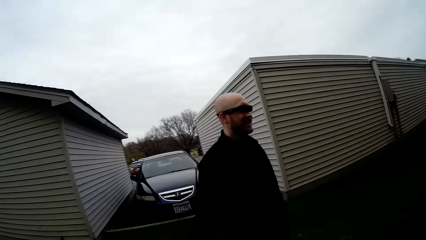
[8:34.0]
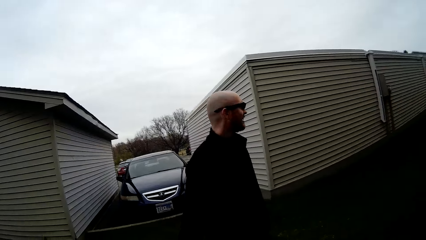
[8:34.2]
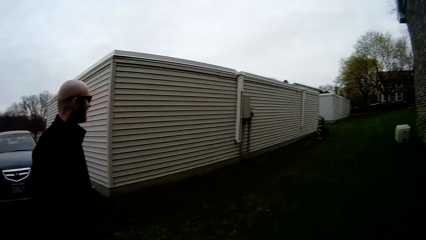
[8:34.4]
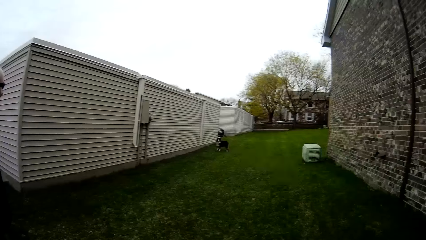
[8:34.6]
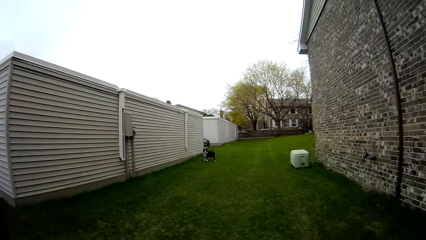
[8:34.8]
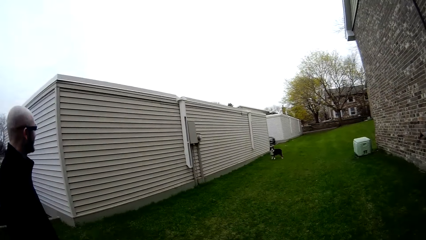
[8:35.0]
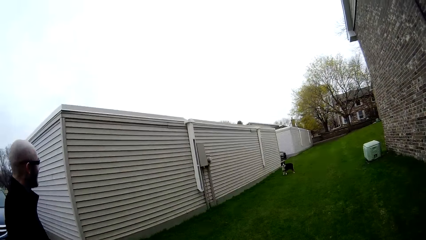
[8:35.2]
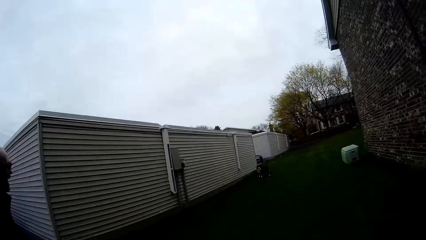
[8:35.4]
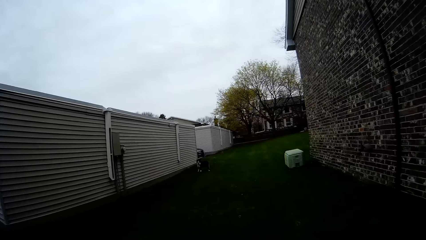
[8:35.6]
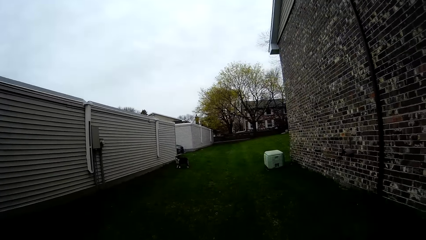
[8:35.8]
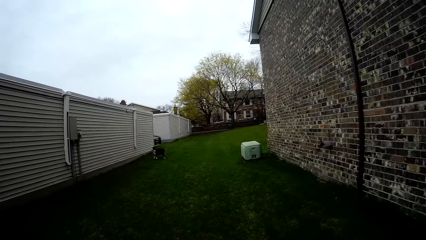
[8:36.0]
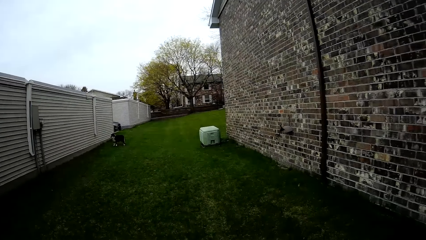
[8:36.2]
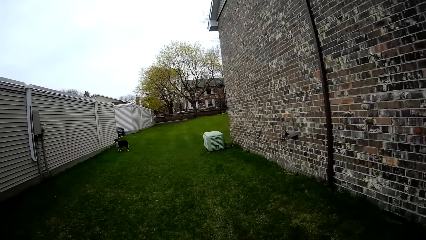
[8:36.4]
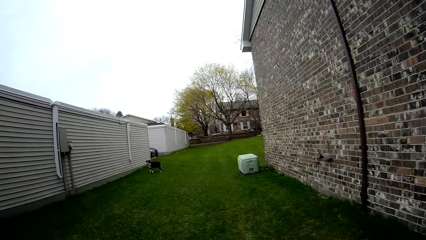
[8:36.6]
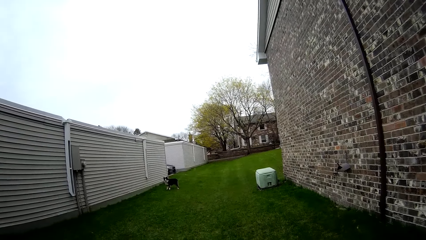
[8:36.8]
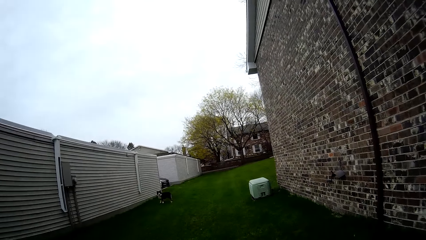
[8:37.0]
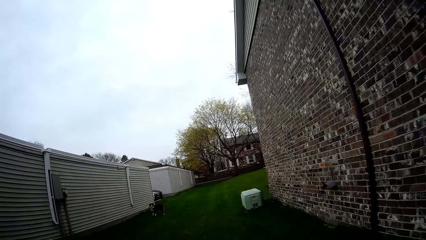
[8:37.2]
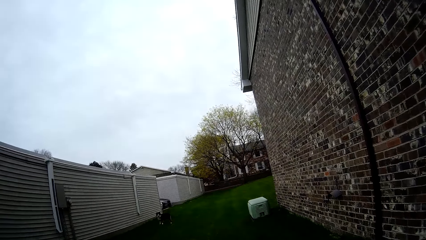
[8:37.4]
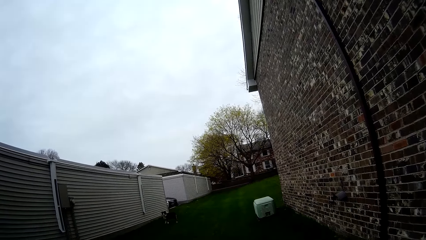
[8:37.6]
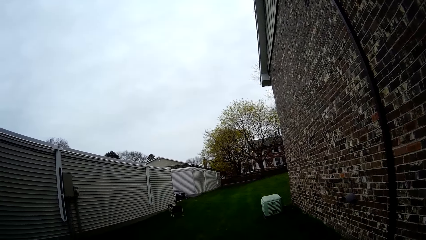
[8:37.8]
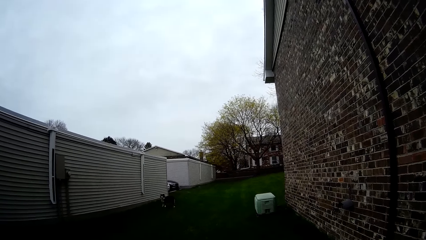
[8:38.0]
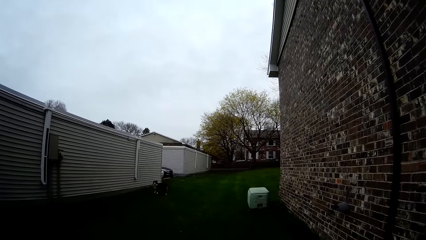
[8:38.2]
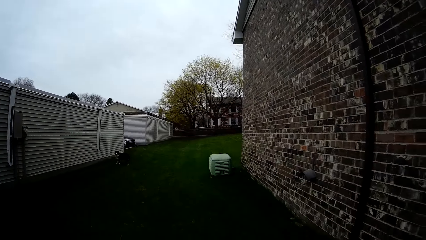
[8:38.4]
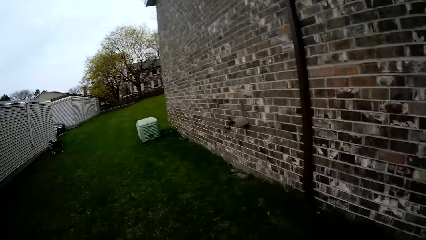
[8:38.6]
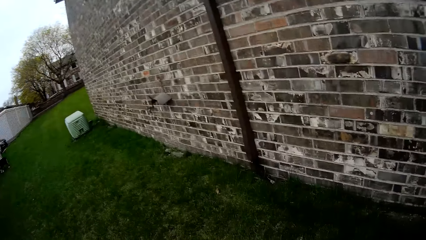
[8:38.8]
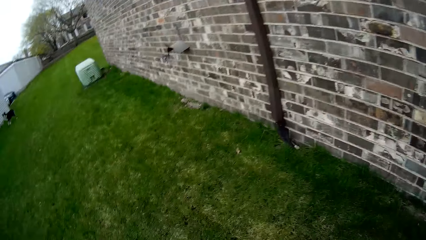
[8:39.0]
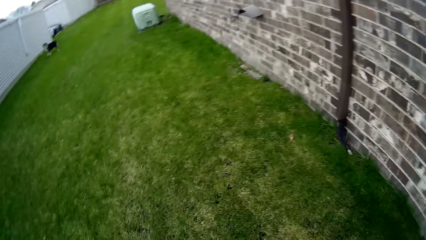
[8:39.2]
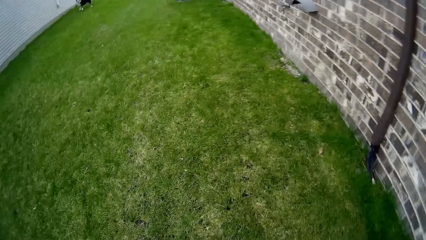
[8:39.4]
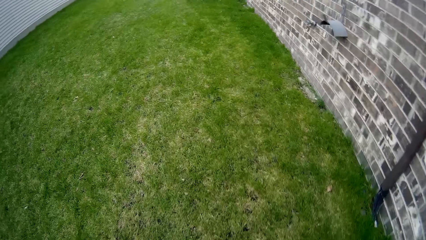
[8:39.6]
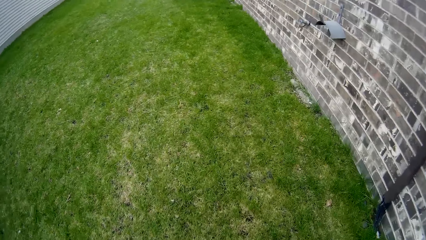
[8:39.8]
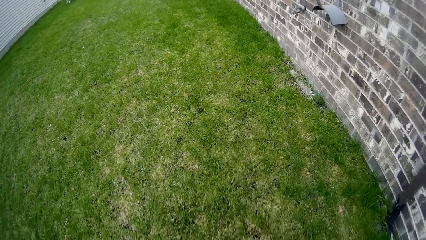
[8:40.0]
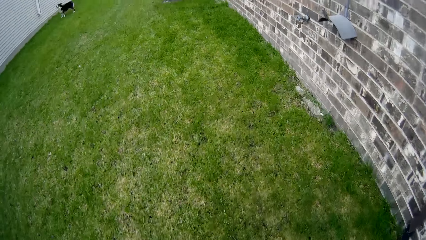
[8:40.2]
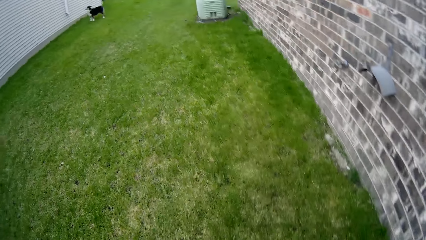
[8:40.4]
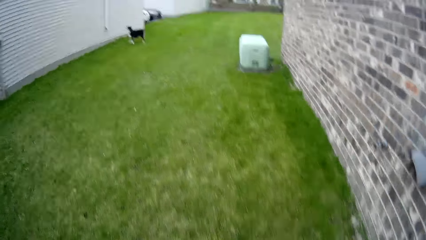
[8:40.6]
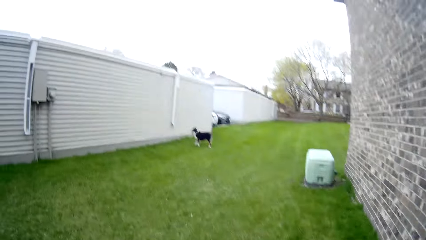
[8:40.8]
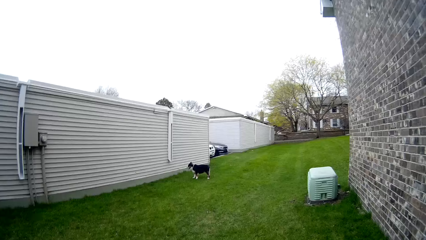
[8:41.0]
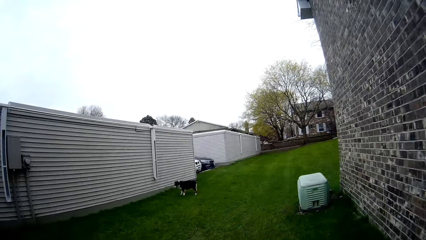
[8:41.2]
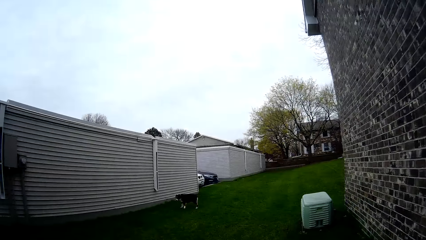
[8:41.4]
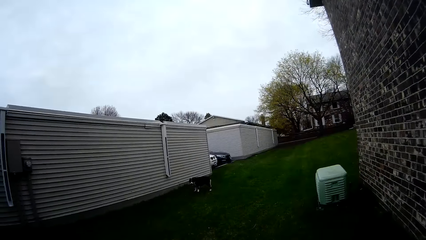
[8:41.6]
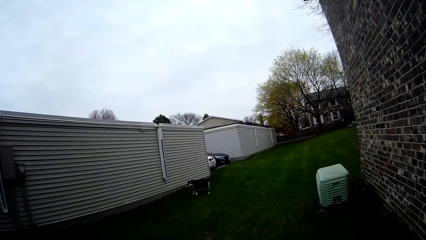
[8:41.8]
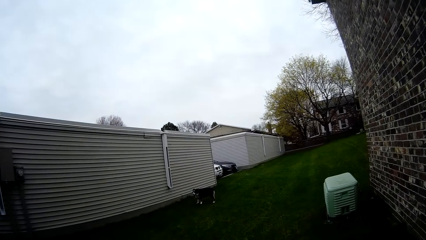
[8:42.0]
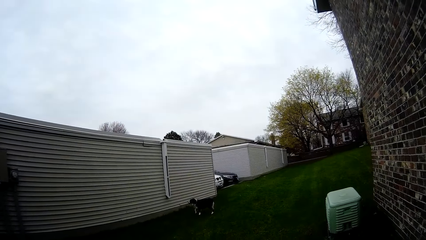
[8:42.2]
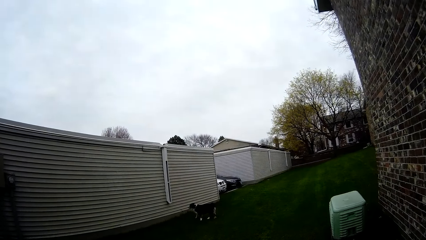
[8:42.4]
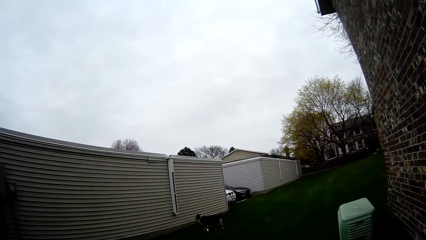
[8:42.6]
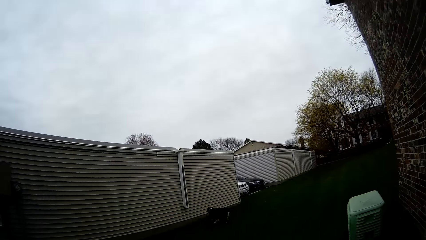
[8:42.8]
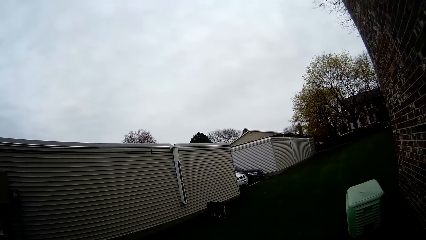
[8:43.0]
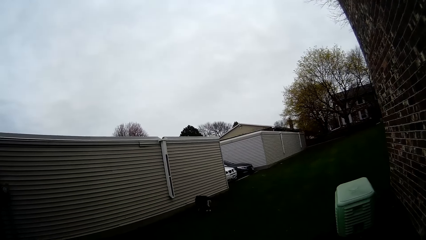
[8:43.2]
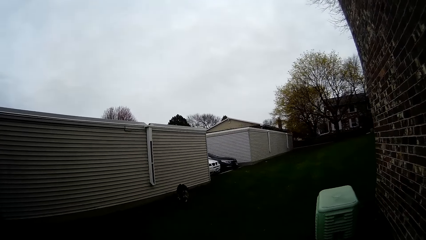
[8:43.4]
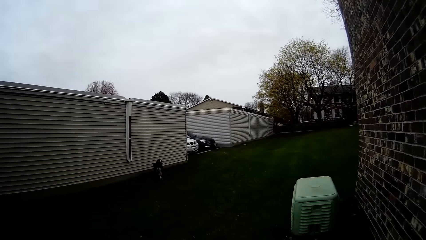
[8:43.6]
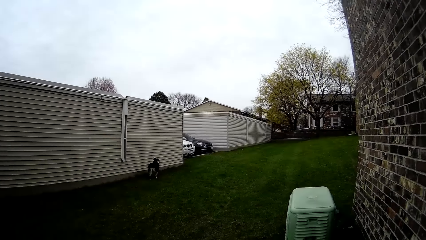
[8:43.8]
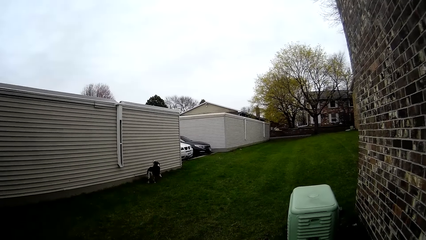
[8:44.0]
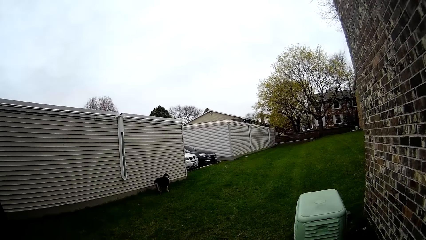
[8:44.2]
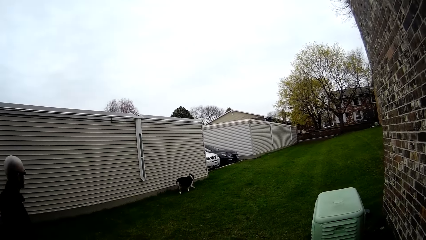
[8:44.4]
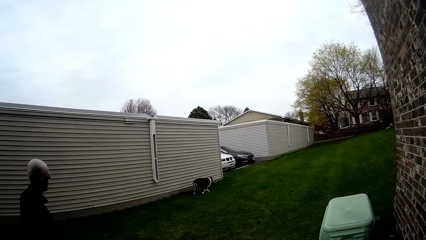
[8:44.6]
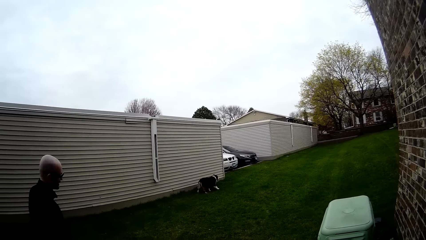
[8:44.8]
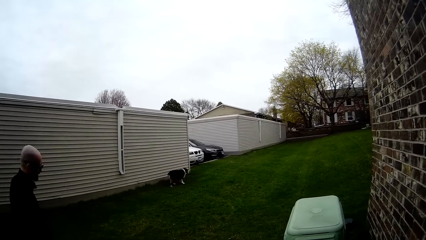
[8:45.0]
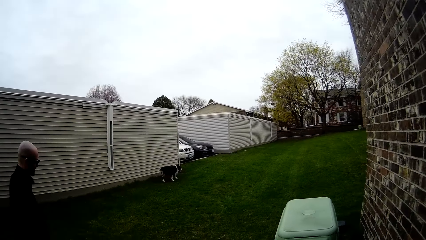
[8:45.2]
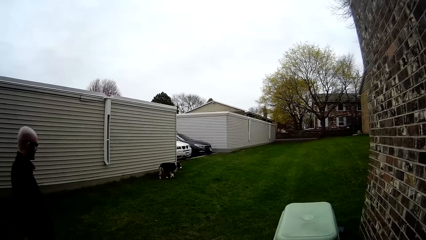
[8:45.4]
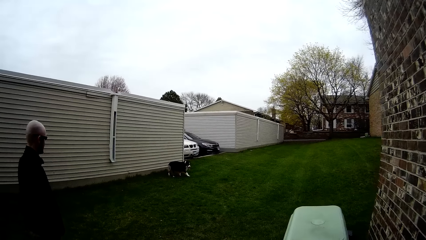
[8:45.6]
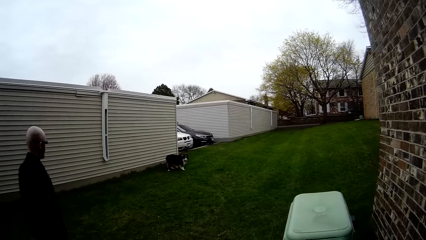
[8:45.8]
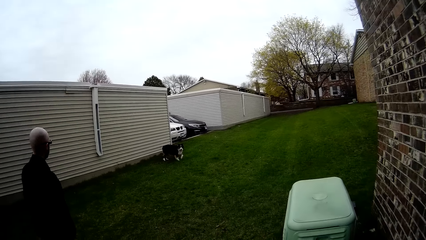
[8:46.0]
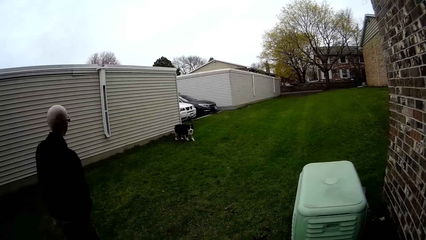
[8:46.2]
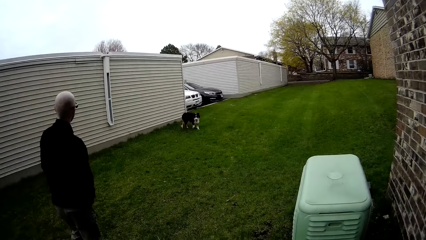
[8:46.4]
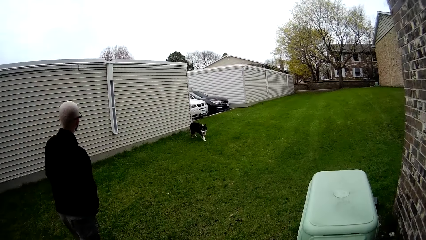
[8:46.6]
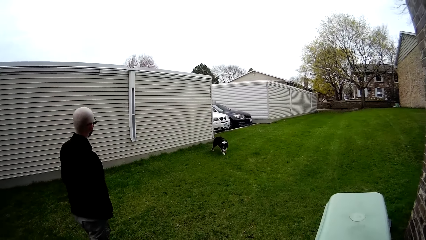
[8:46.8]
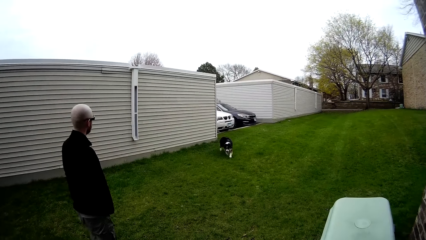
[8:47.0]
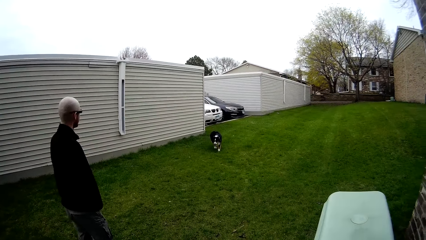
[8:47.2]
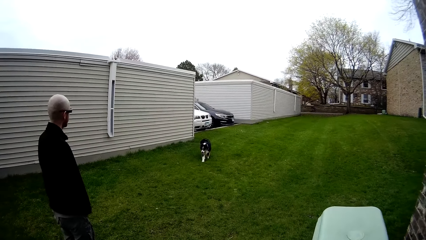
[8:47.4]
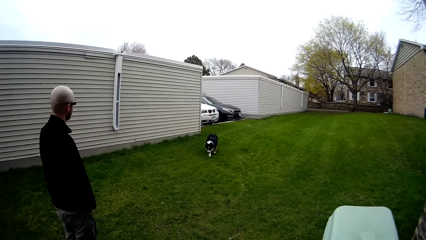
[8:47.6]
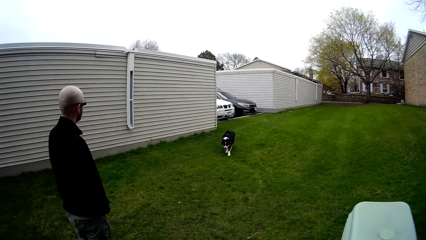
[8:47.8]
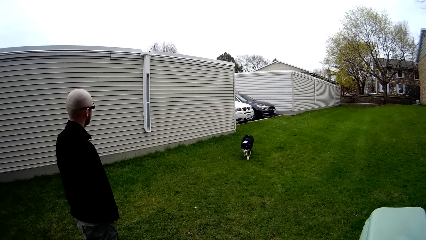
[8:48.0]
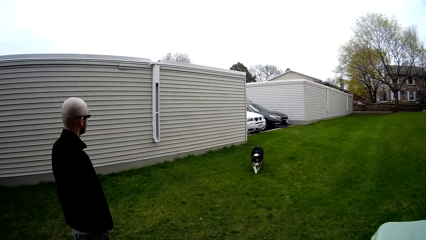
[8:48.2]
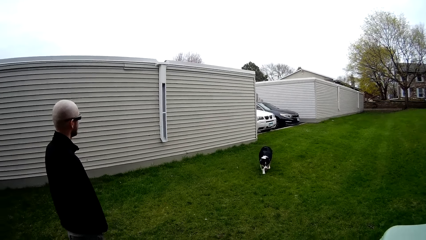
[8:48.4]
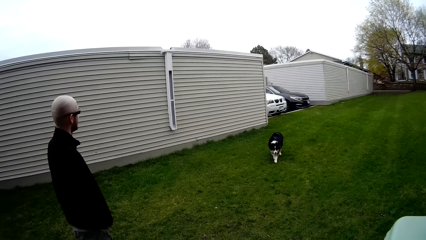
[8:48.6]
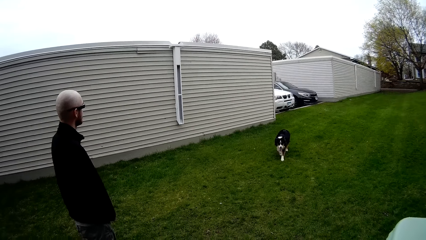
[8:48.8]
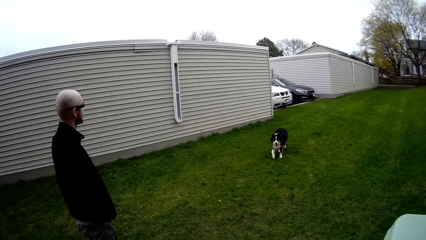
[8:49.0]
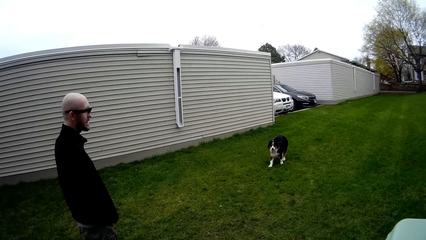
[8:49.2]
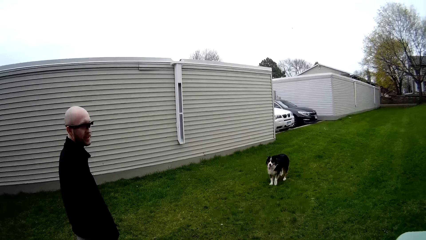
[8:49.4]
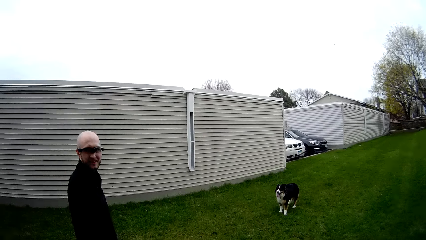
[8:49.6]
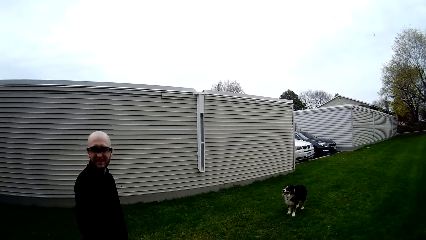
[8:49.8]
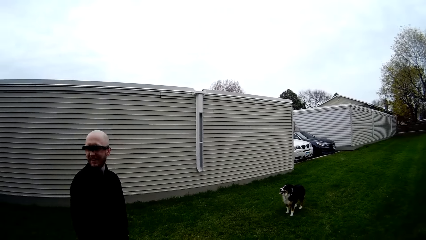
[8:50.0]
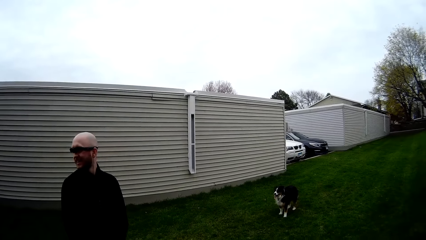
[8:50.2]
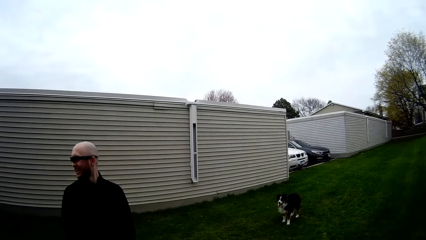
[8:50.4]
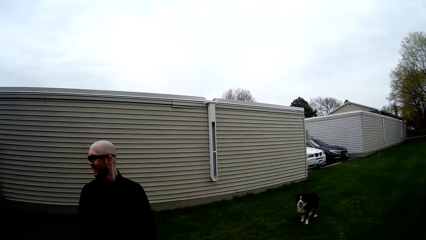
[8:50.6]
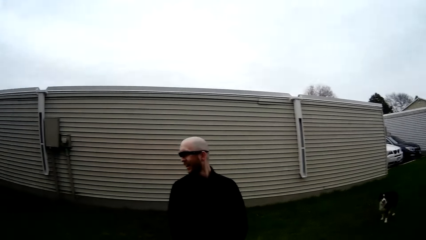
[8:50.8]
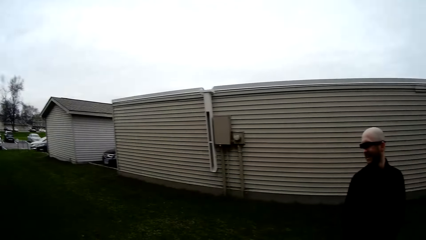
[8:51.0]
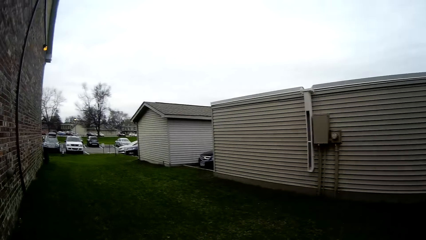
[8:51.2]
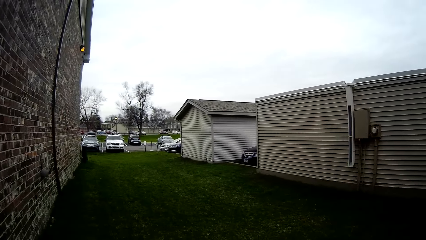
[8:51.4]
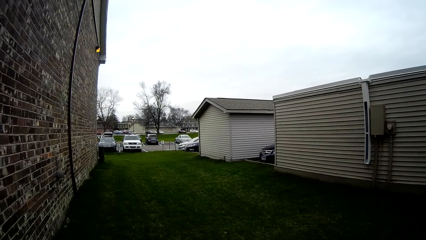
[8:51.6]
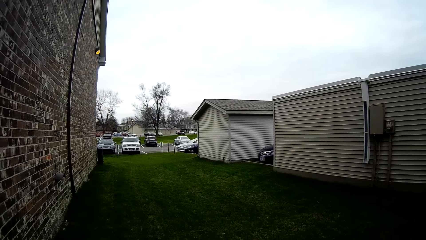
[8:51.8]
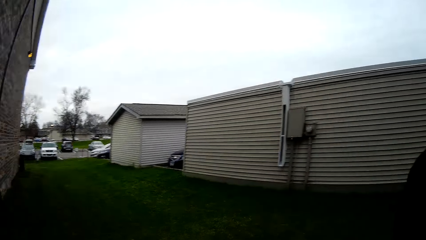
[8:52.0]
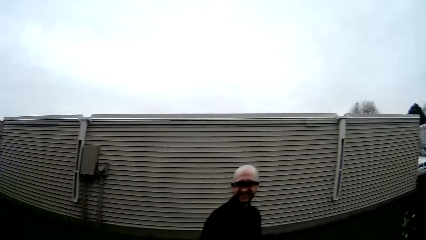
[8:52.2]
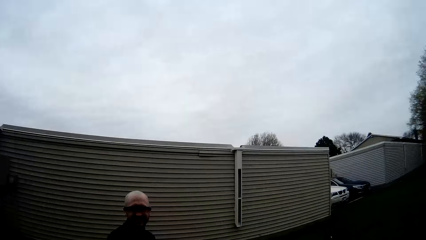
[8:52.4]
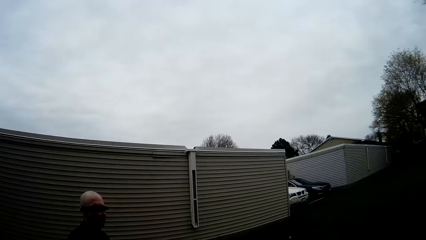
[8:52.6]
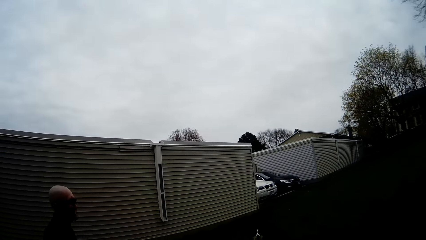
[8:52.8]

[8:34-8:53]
The person talks to the camera wearer. The camera wearer moves around. They talk. The person talks to the camera wearer. The camera wearer looks around.
